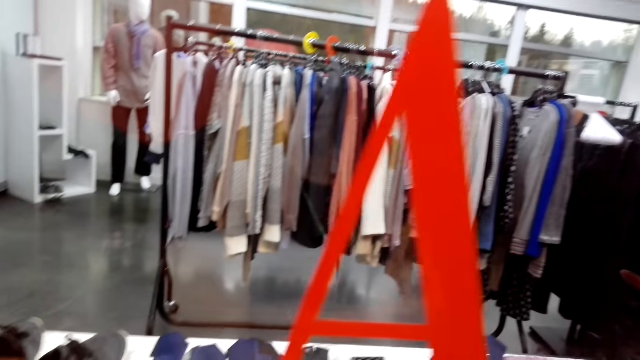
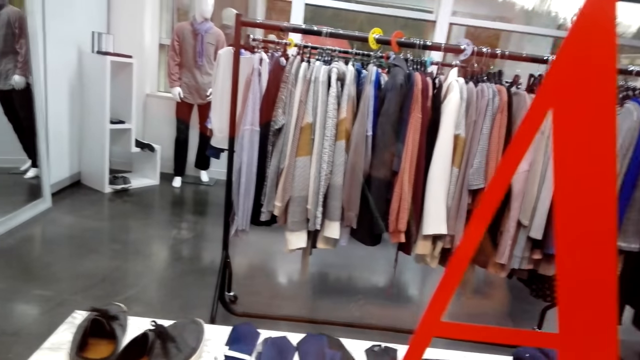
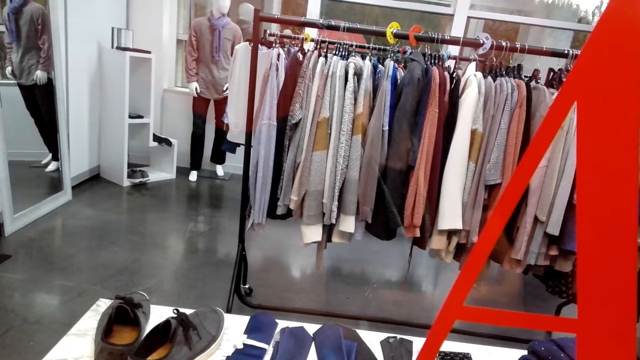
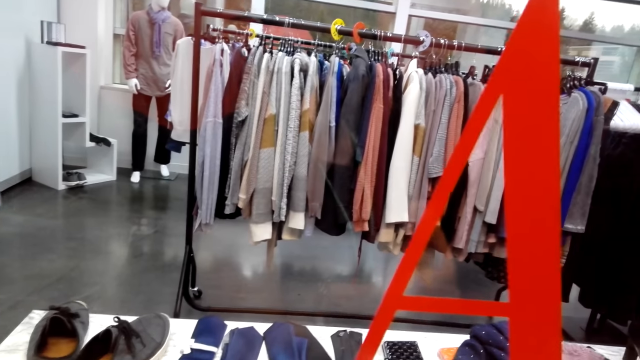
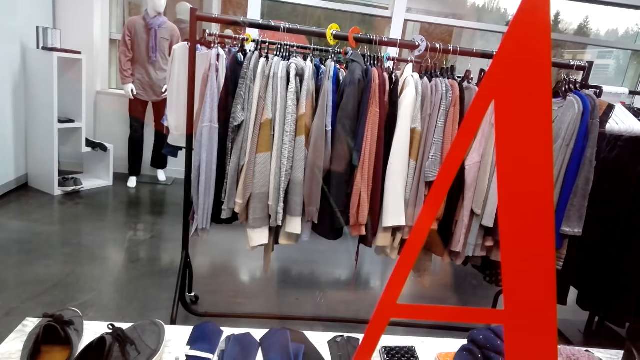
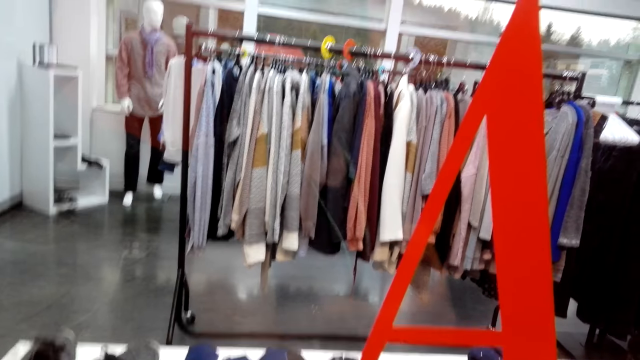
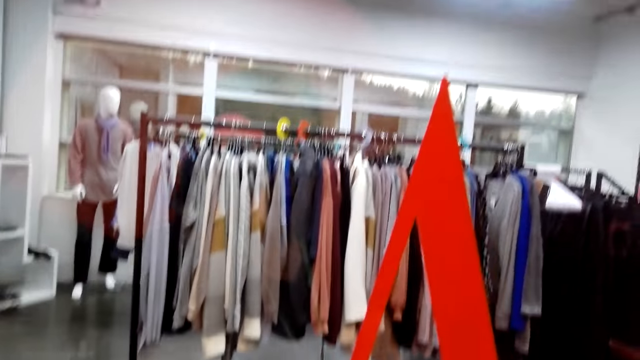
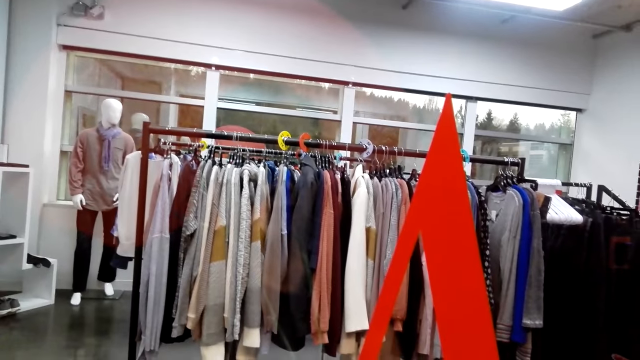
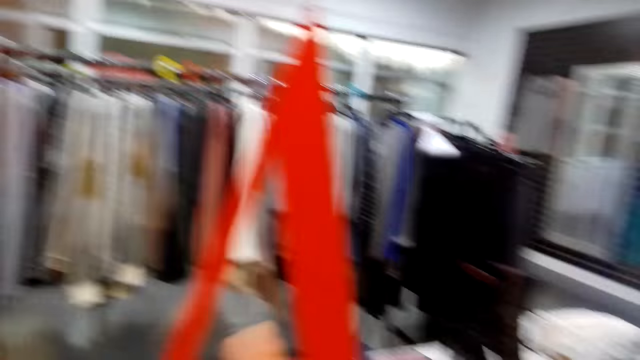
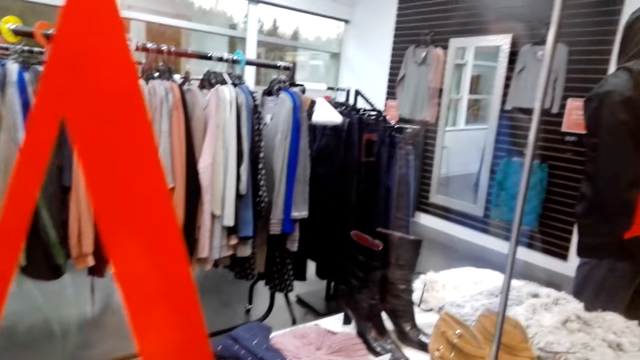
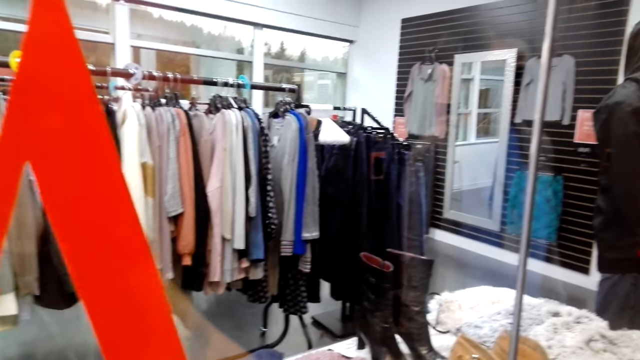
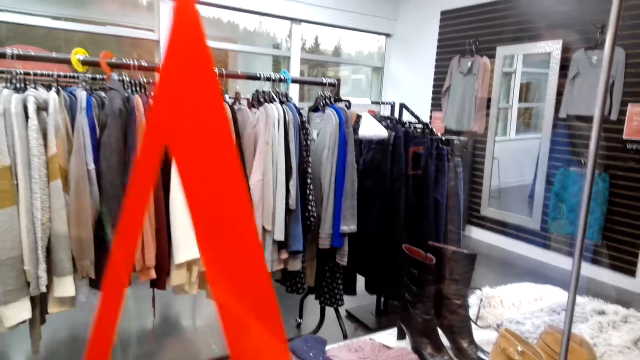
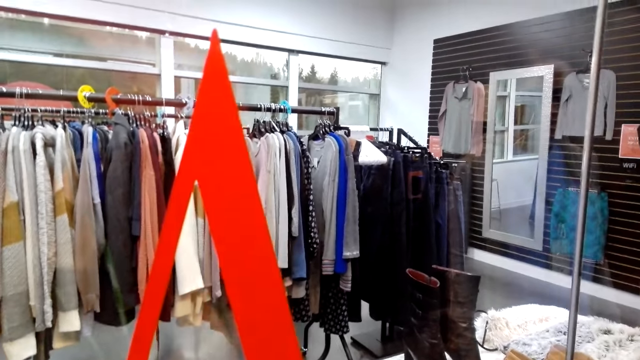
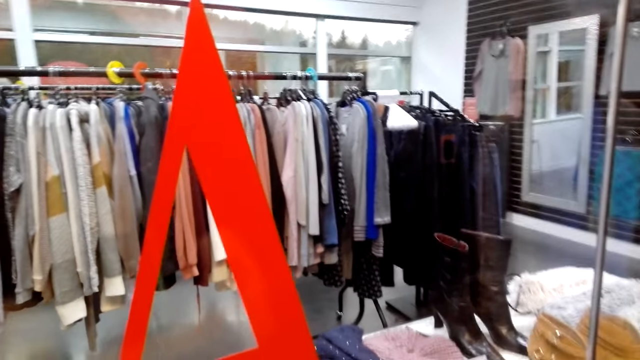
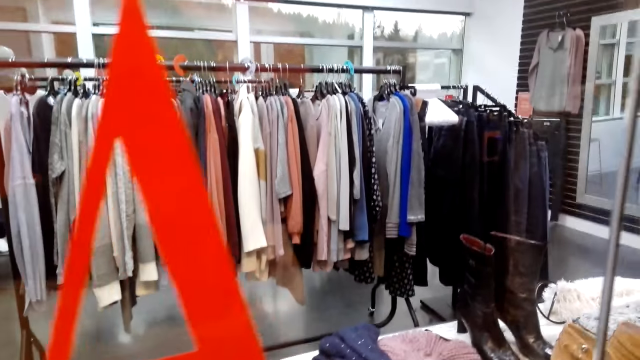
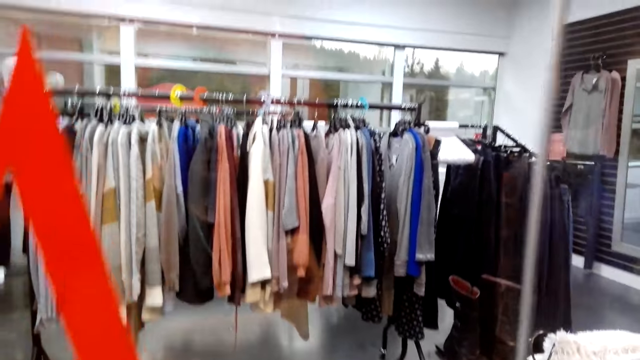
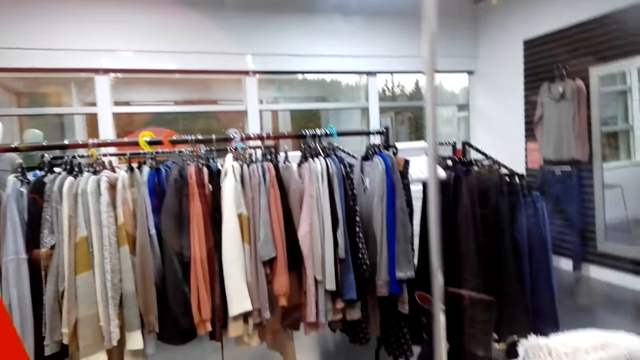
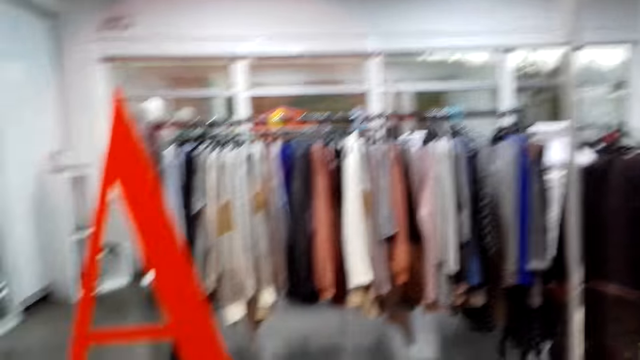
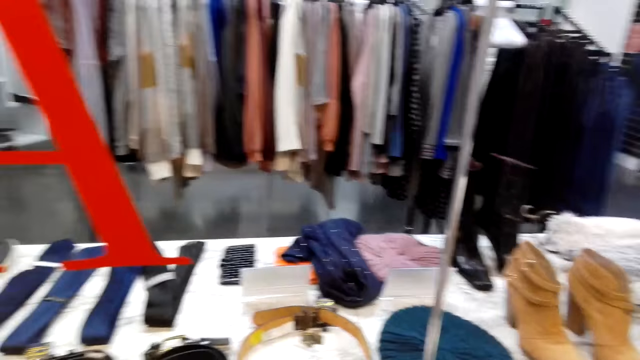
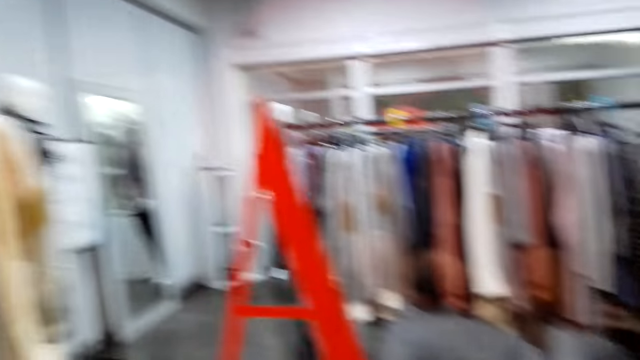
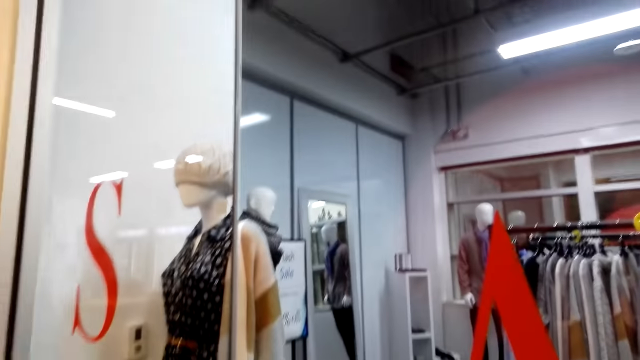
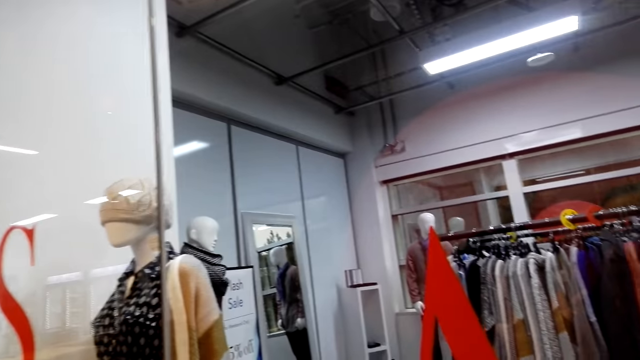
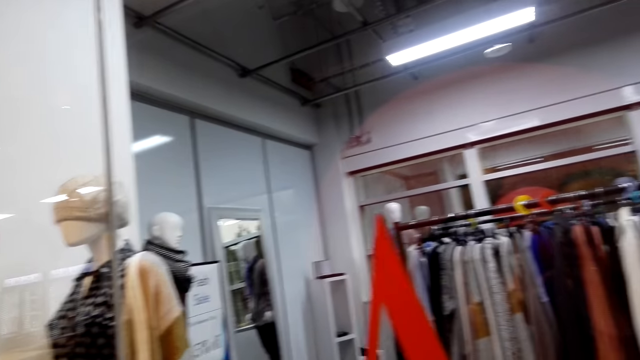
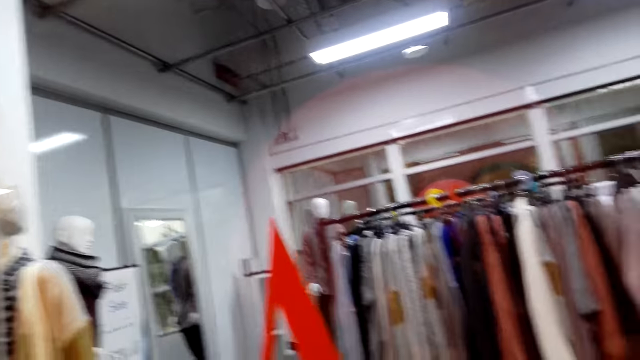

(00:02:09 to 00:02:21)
A woman talks to the camera wearer. The camera wearer talks to the woman.

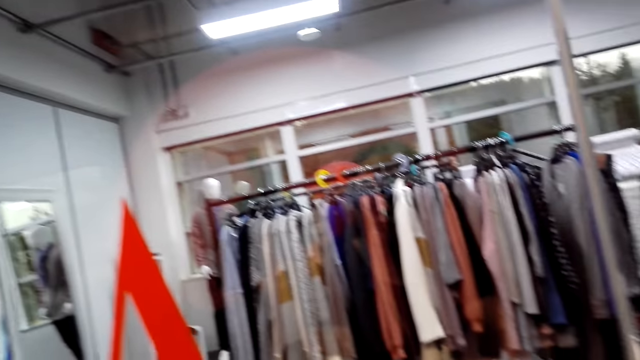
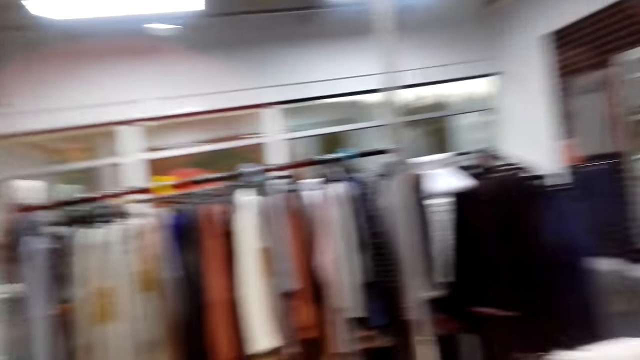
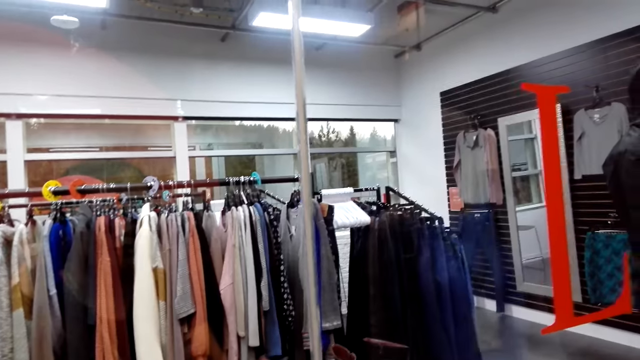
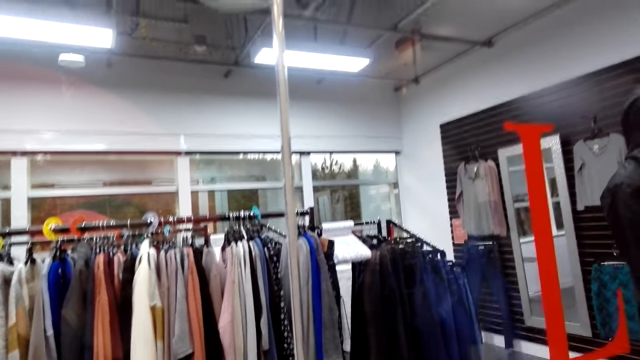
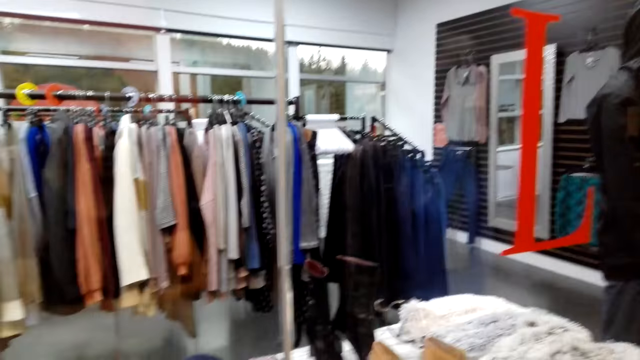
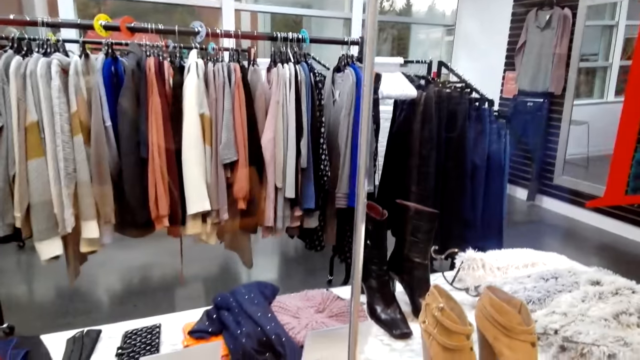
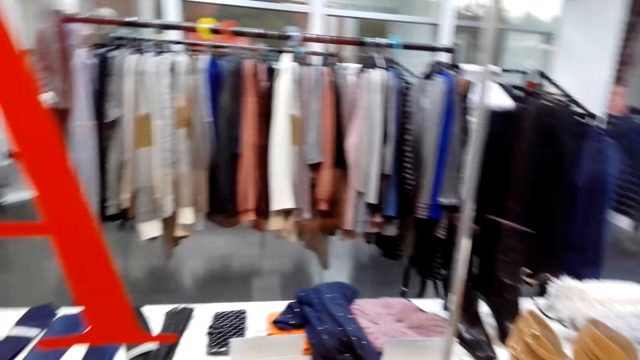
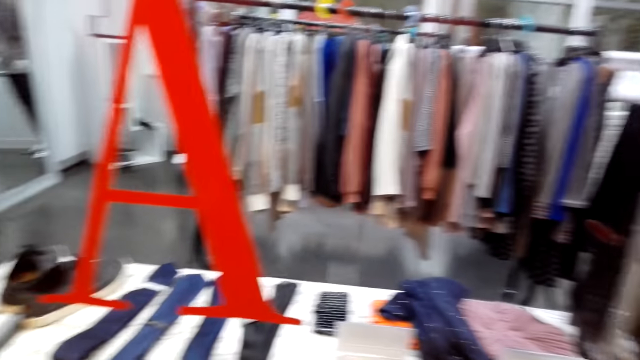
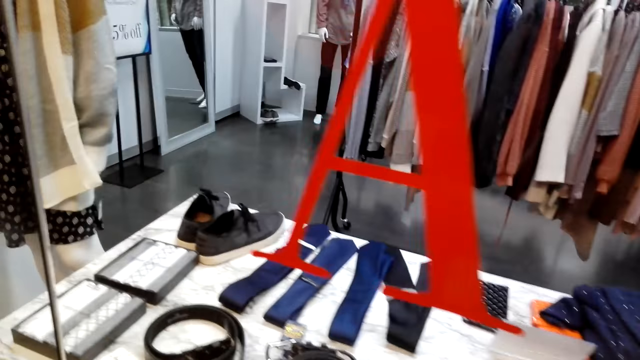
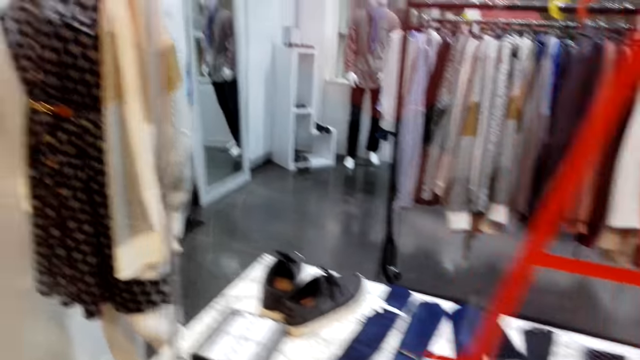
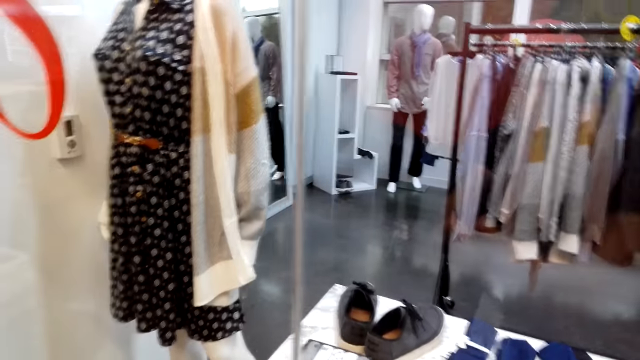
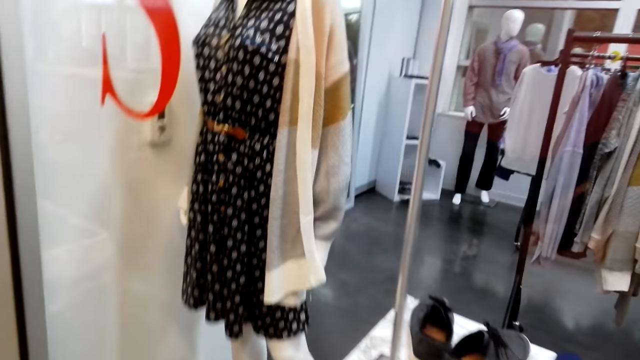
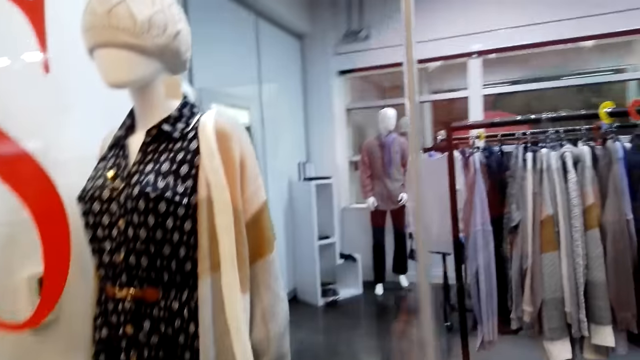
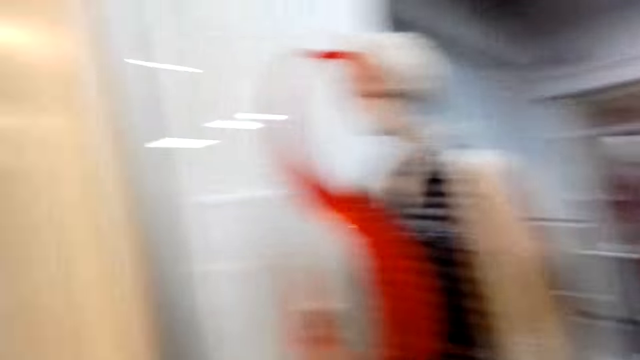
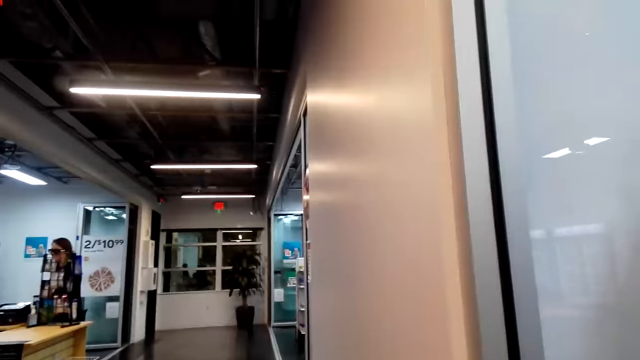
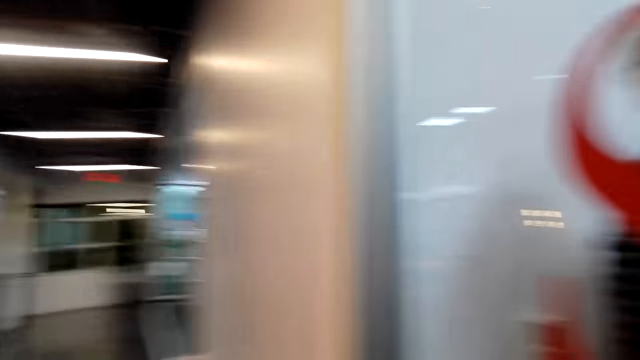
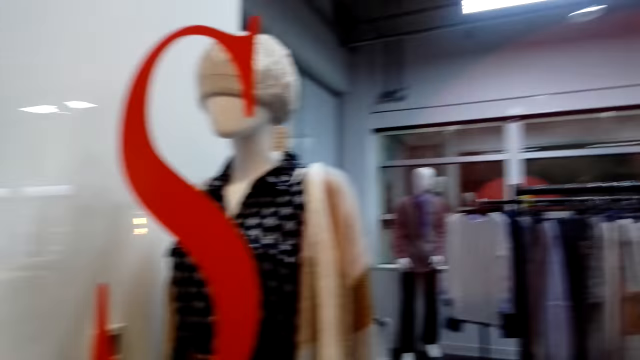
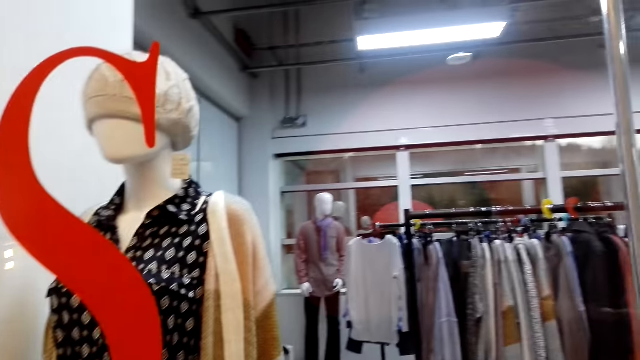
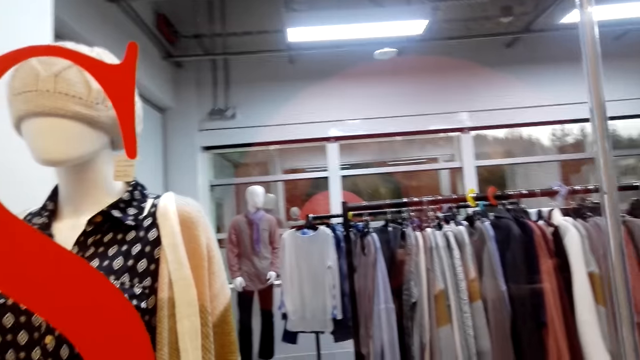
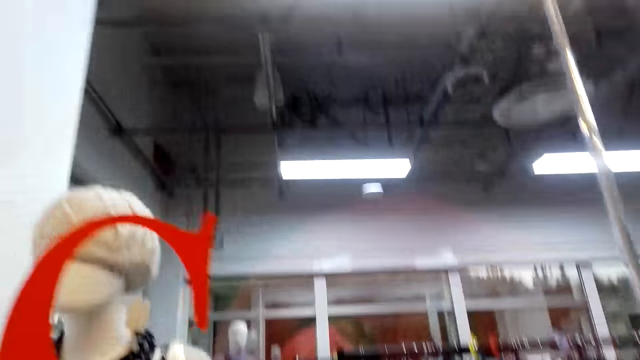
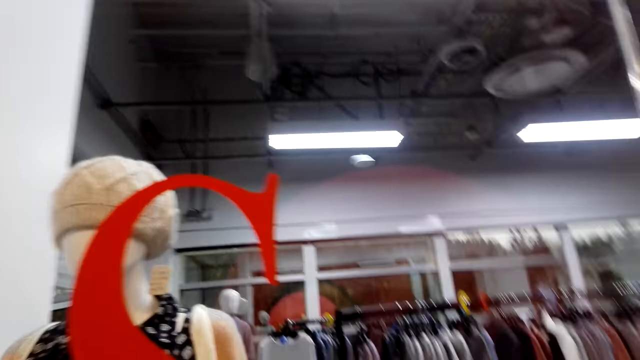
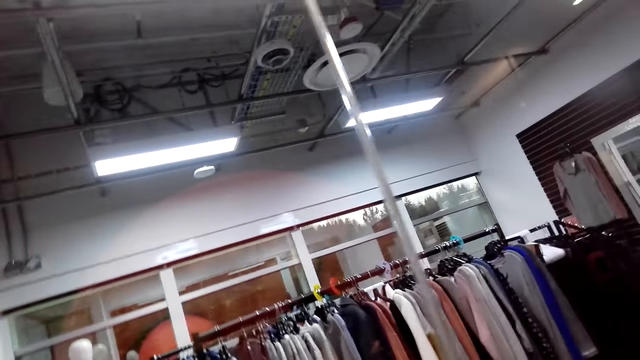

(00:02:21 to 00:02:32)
The camera wearer looks at the shop's counter.
